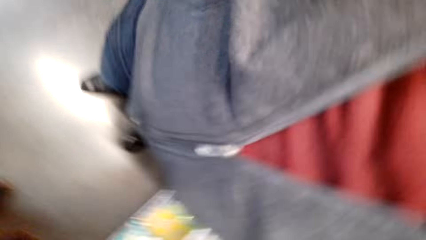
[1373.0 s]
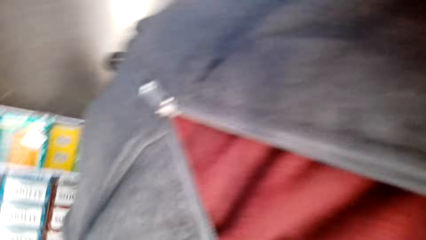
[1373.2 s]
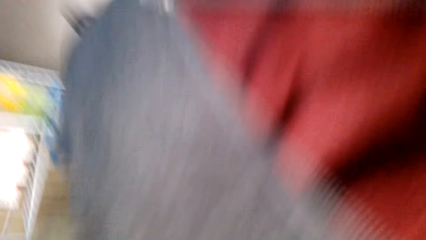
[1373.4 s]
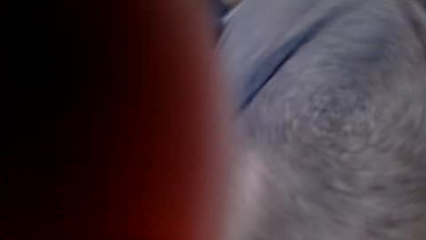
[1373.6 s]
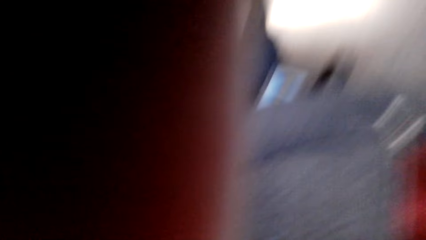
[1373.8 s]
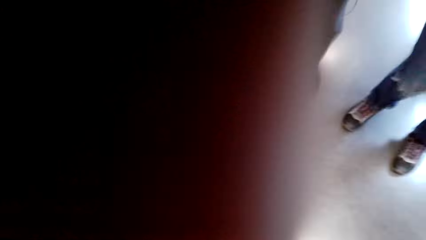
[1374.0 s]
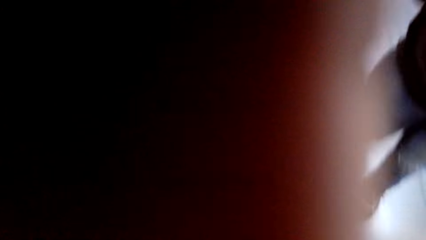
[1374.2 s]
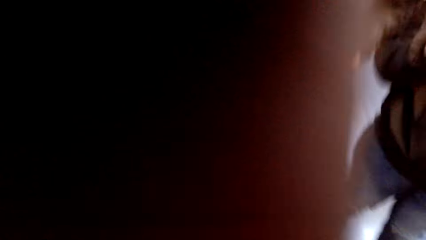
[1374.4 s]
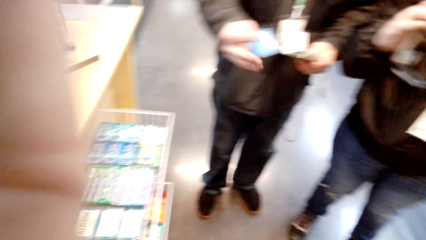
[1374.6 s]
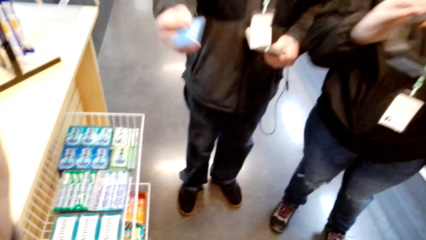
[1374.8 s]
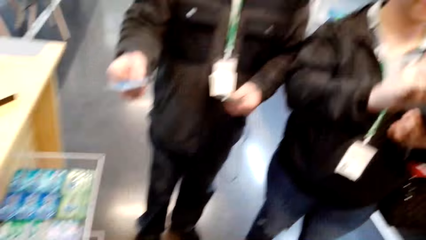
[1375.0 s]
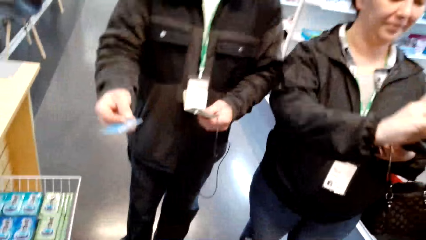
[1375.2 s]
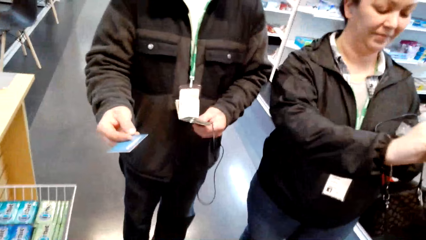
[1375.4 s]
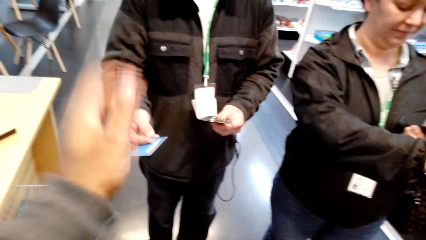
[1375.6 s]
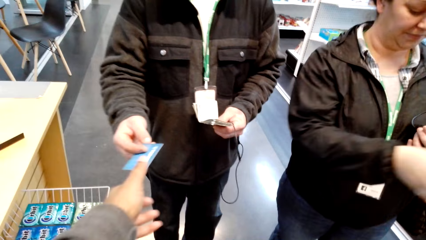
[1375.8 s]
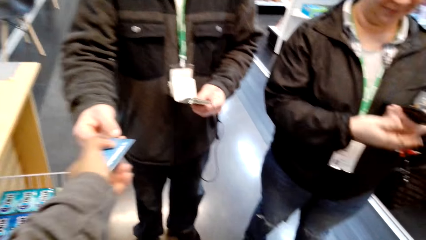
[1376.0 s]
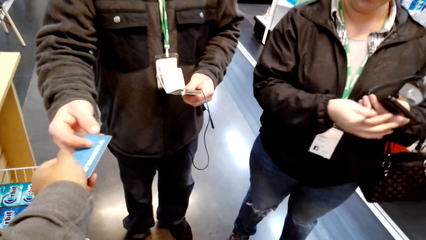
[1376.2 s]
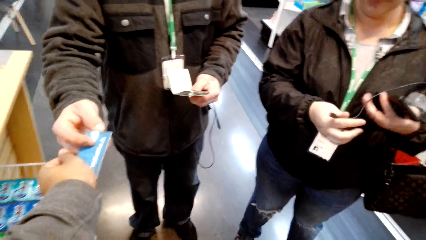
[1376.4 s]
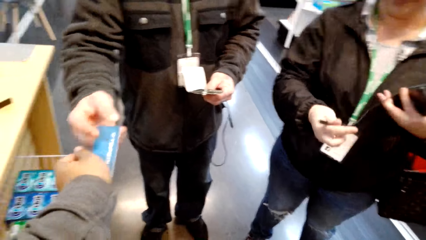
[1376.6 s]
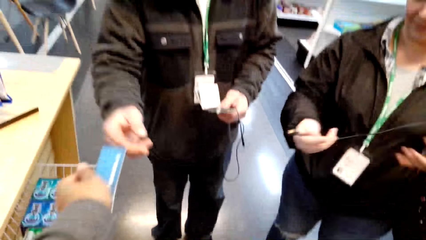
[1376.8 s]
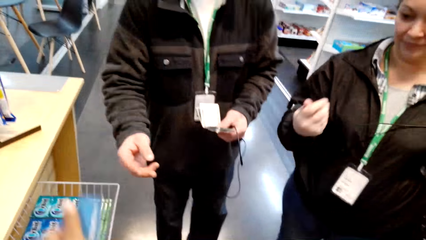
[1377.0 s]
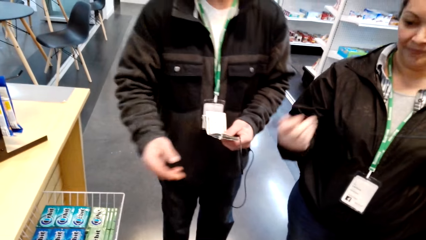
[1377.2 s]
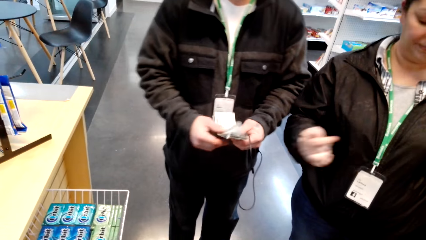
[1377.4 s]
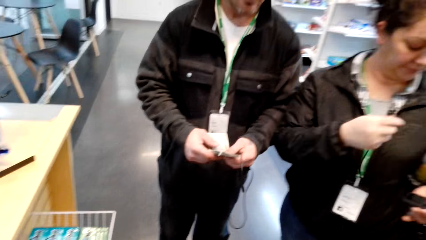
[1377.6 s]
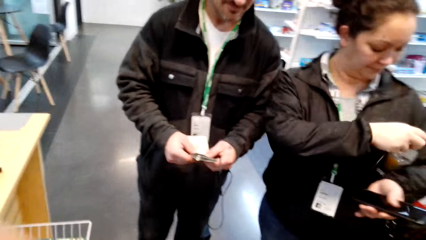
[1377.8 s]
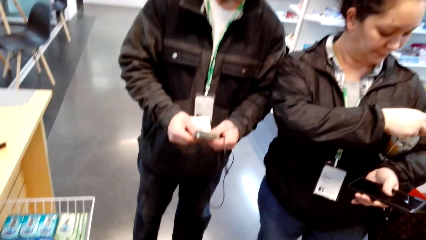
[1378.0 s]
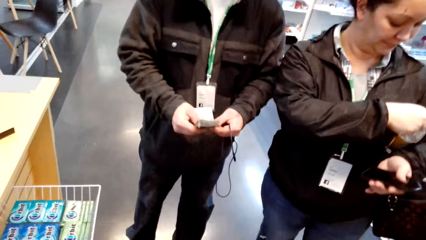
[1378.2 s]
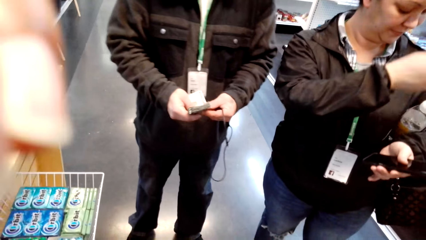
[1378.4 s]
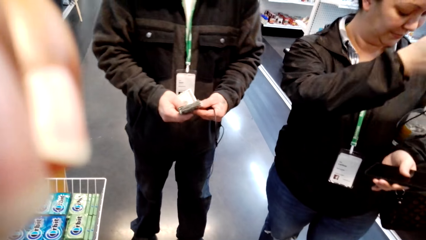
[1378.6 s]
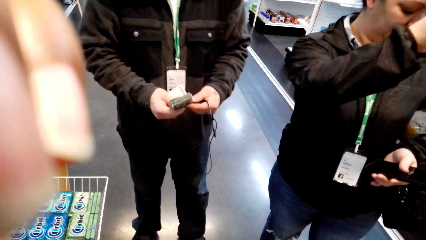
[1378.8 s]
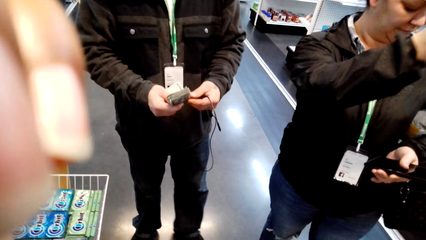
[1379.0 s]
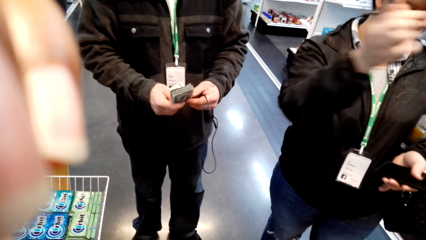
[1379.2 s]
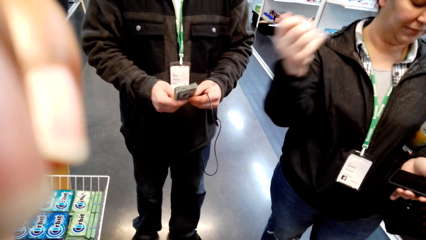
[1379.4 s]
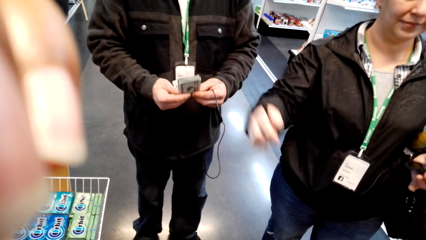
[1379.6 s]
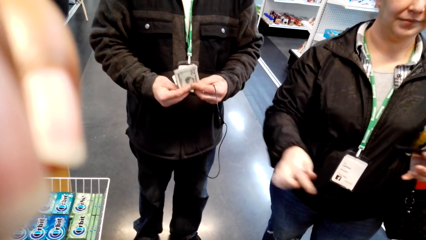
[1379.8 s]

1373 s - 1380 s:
The camera wearer adjusts the camera. They give the cashier the camera. The cashier hands the camera wearer a debit card. The camera wearer collects the card from the cashier. They stare at the cashier.
